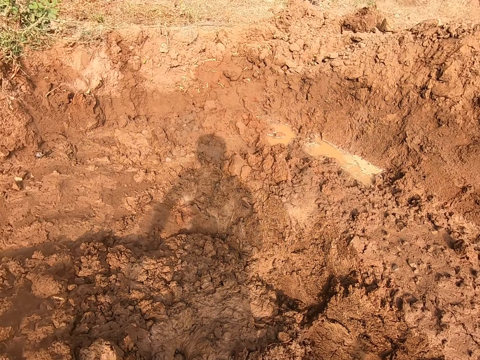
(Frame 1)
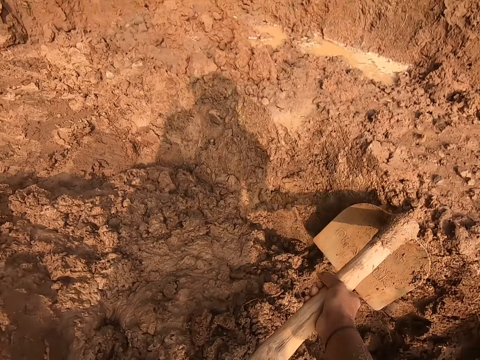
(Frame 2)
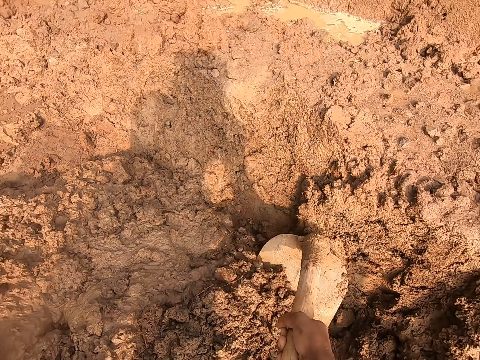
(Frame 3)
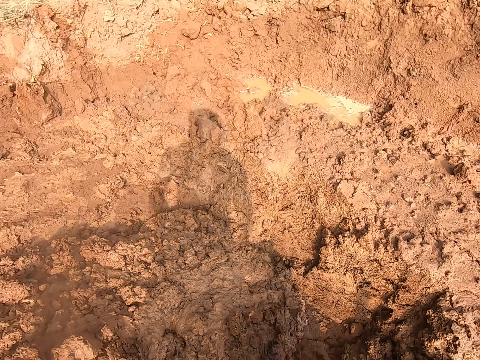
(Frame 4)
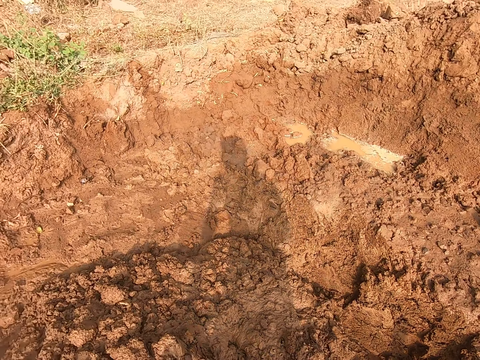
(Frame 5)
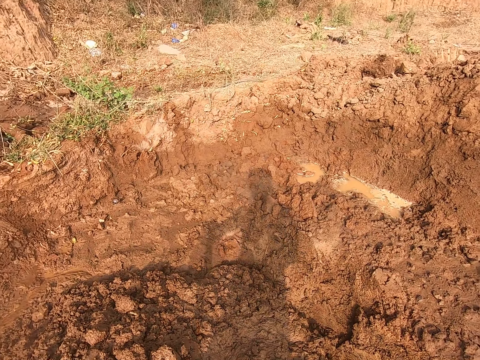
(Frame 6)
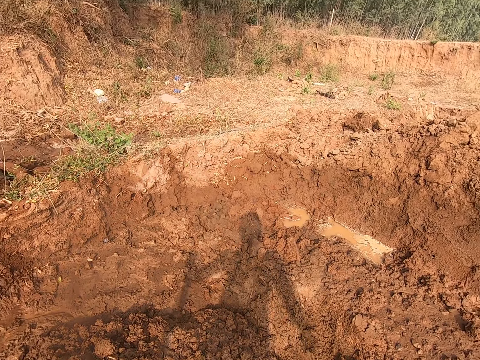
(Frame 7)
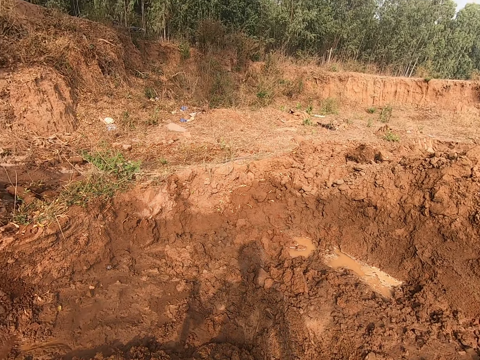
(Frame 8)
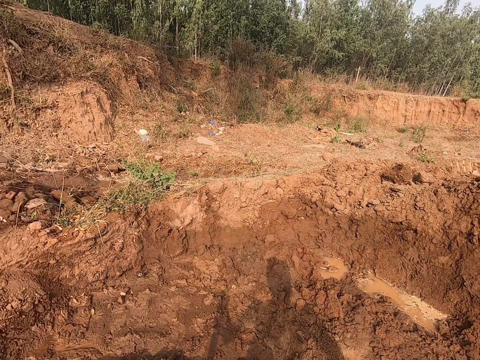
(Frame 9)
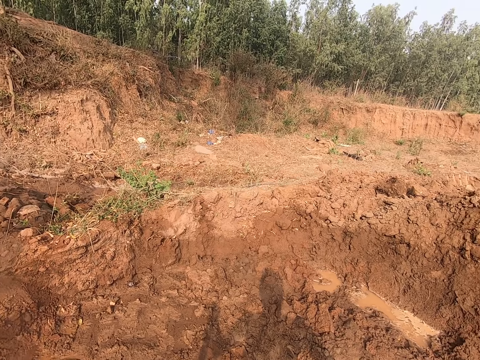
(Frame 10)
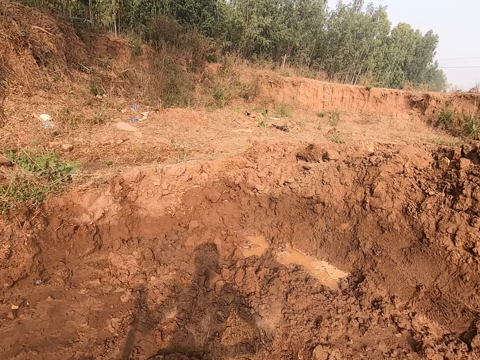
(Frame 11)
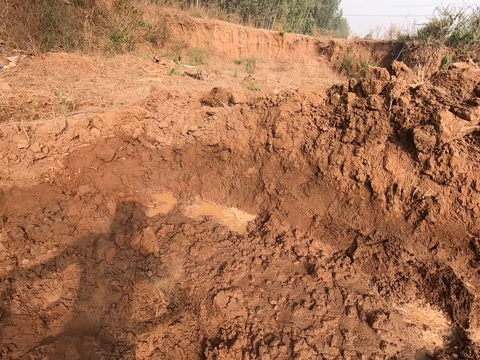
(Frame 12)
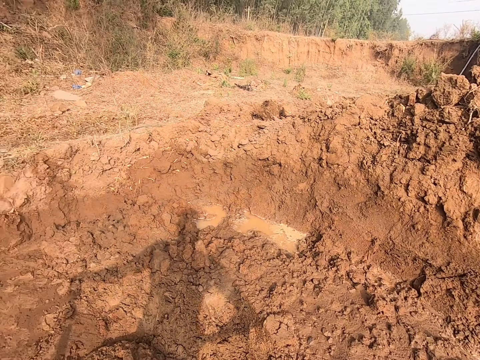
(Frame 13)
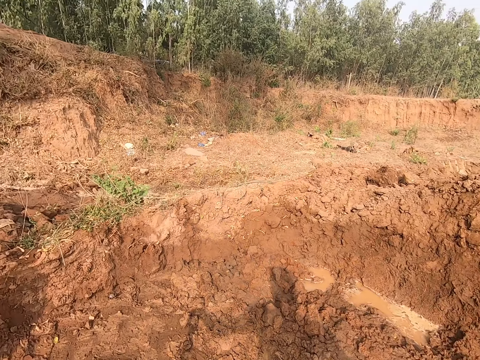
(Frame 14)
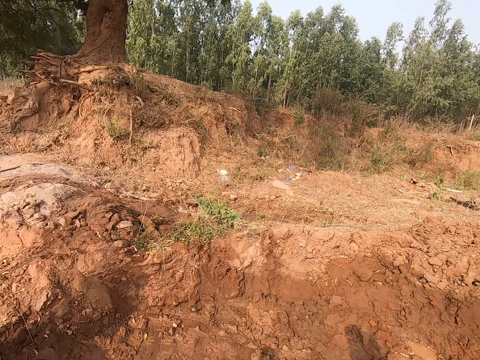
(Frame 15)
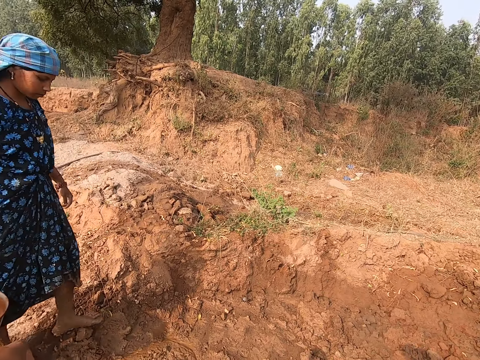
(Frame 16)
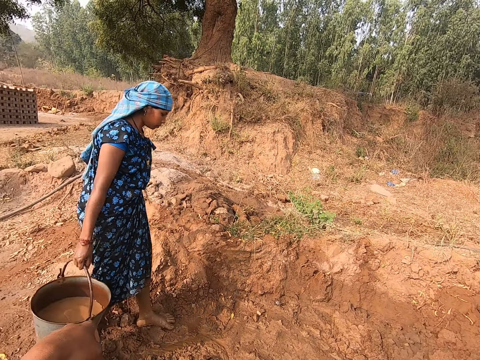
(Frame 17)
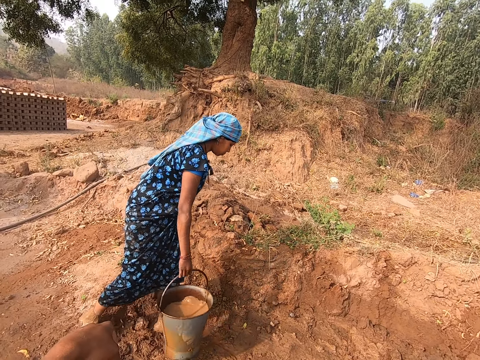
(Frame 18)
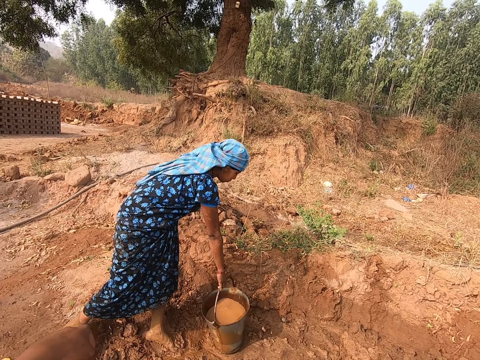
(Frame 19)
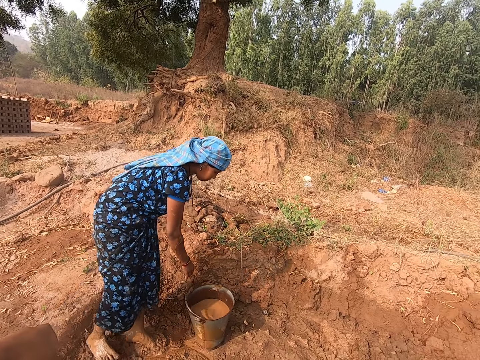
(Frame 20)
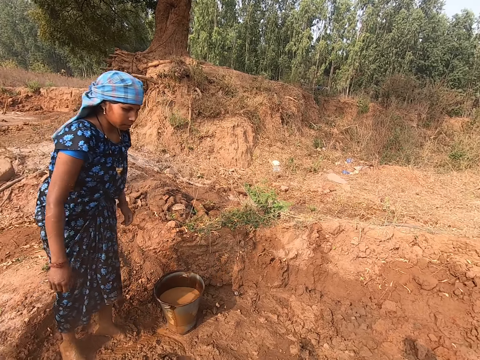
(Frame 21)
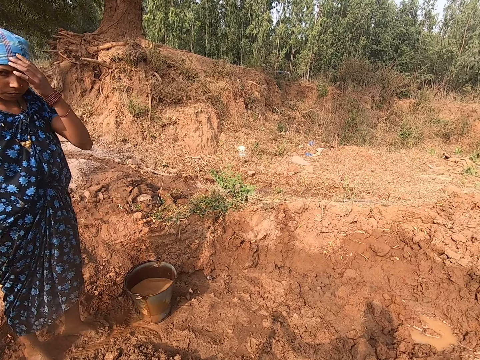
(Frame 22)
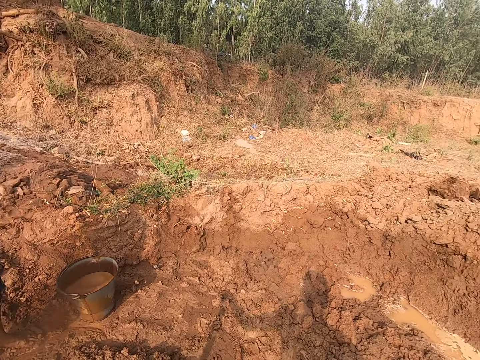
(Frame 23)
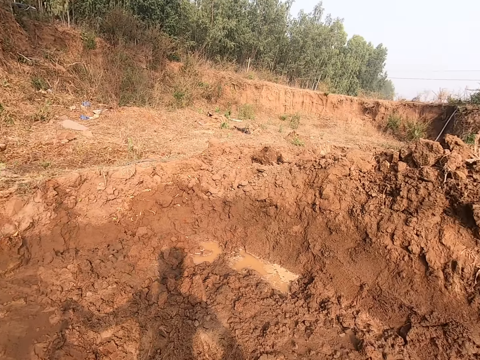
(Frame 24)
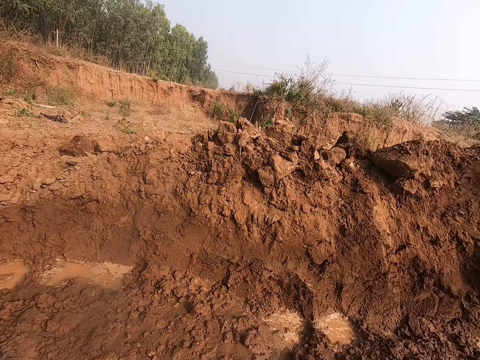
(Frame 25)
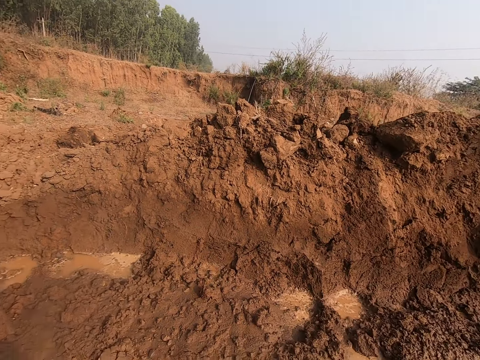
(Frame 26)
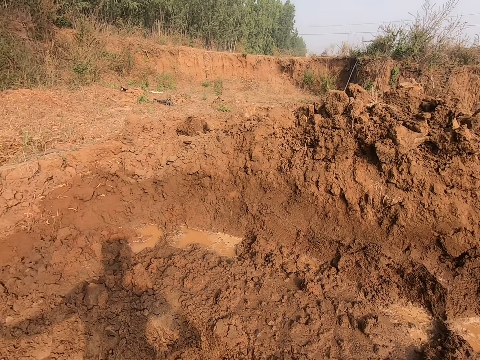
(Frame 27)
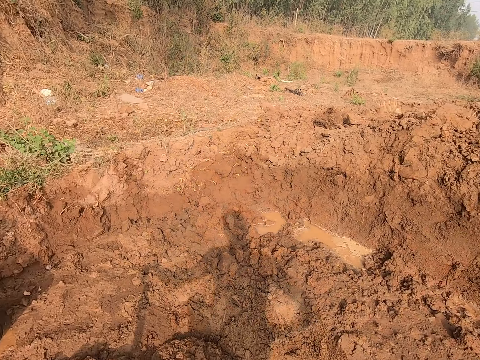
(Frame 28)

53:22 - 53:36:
The camera wearer does something. A woman moves on the mud with a bucket of water. The woman drops the bucket of water on the ground with her right hand. Another woman touches her head with her left hand. The camera wearer looks around.

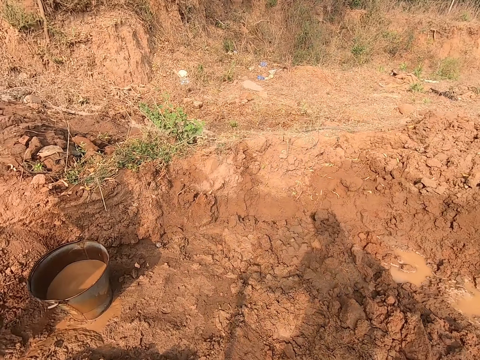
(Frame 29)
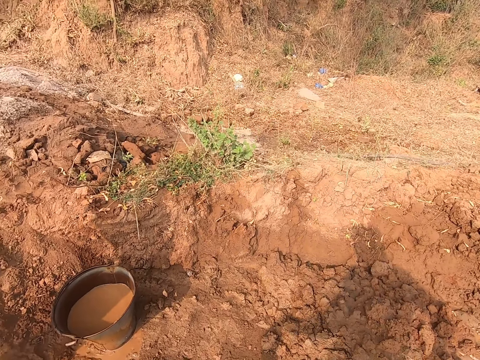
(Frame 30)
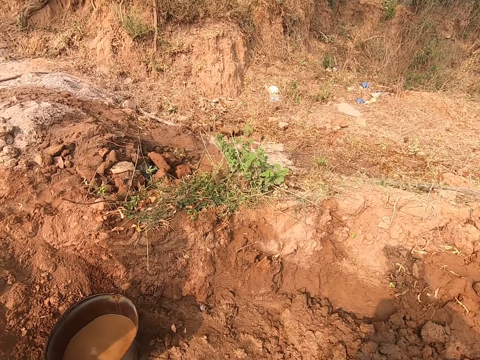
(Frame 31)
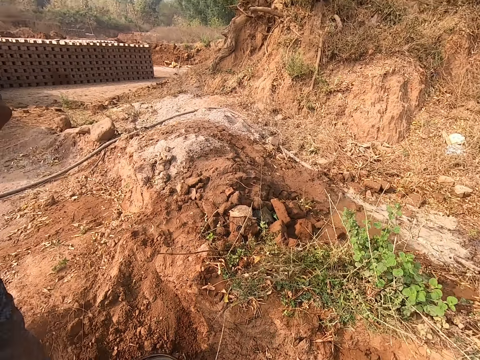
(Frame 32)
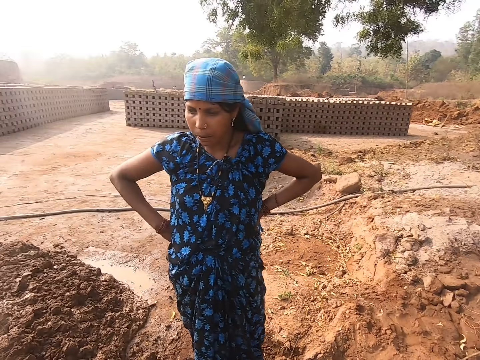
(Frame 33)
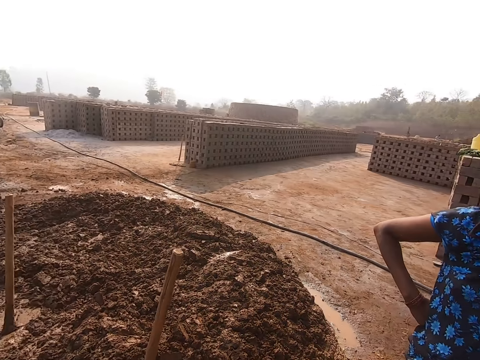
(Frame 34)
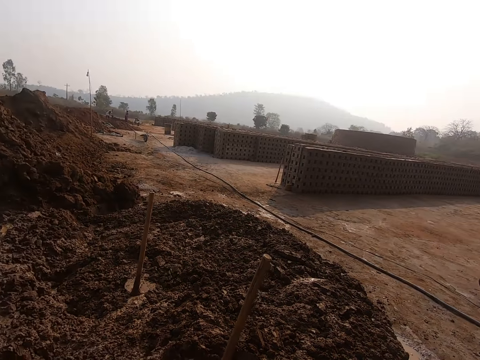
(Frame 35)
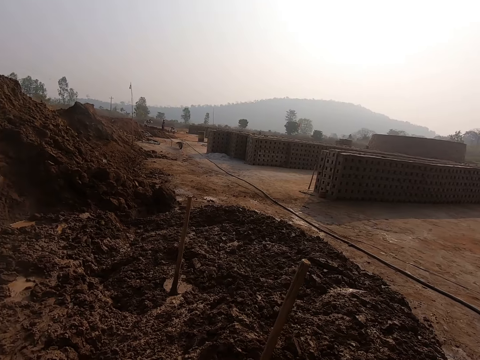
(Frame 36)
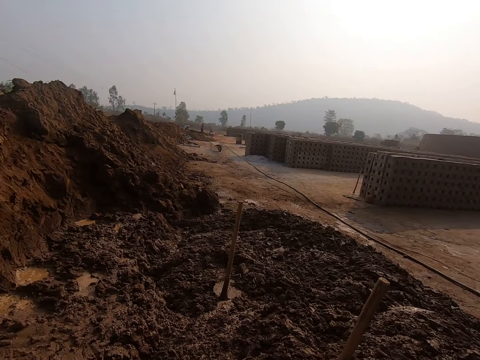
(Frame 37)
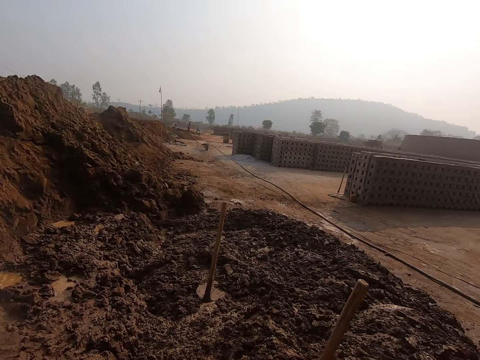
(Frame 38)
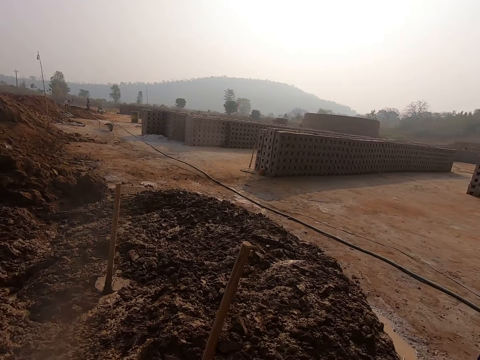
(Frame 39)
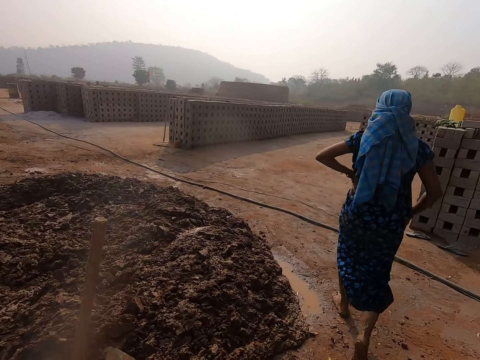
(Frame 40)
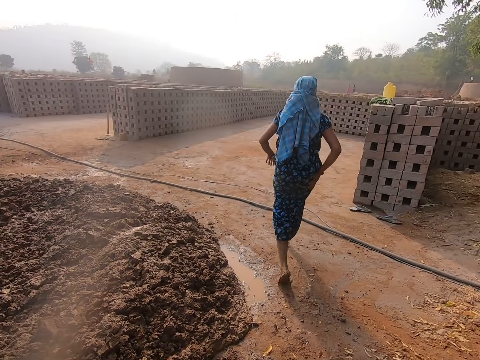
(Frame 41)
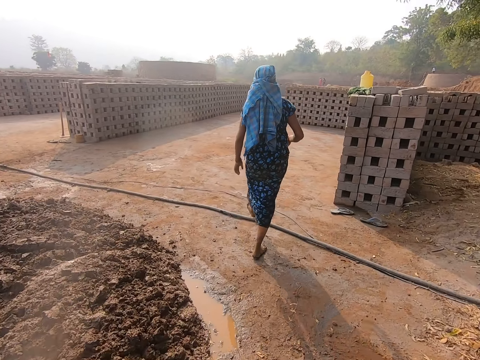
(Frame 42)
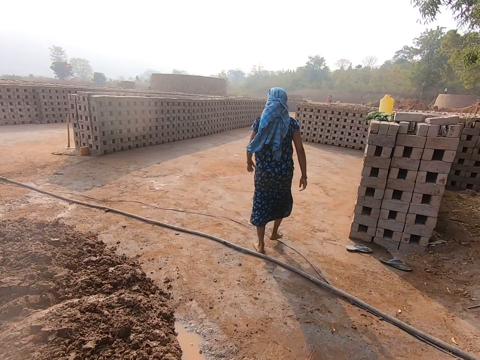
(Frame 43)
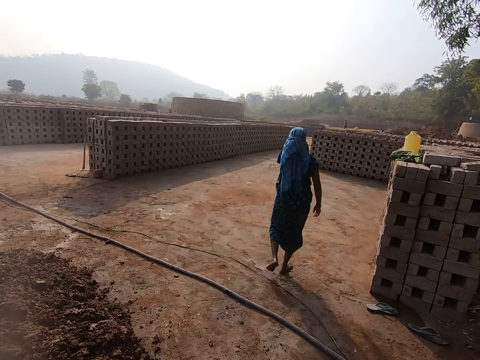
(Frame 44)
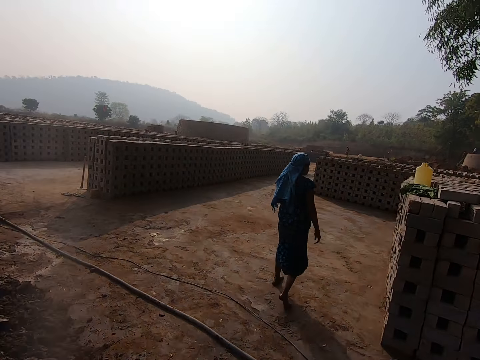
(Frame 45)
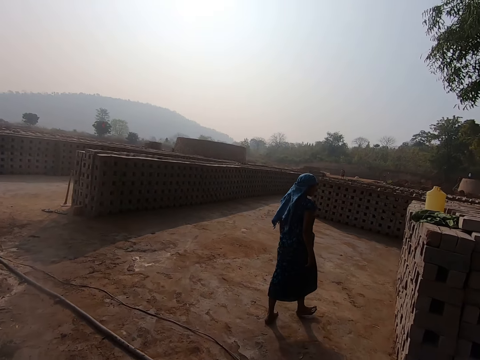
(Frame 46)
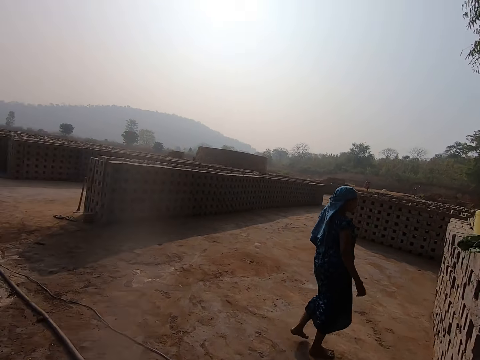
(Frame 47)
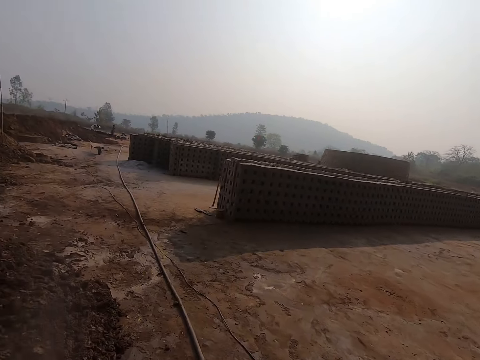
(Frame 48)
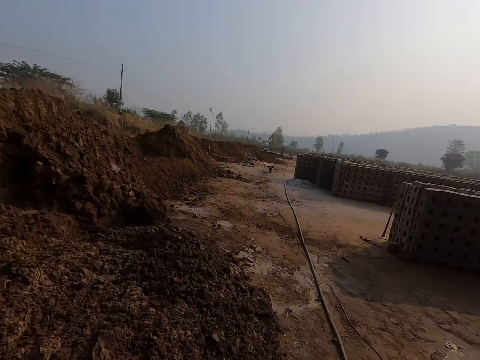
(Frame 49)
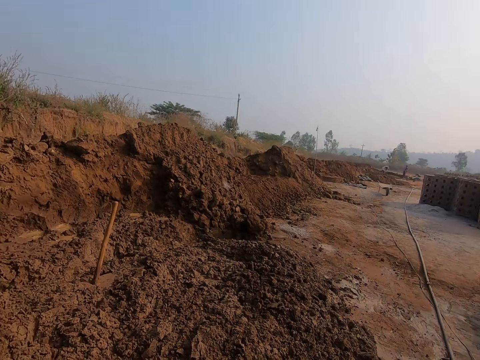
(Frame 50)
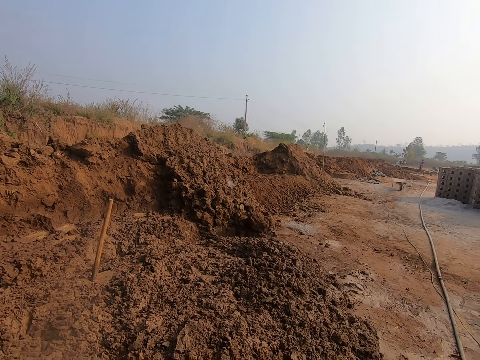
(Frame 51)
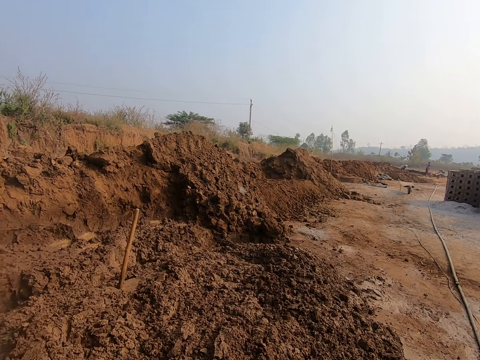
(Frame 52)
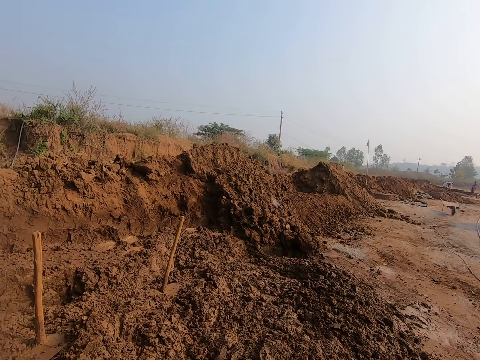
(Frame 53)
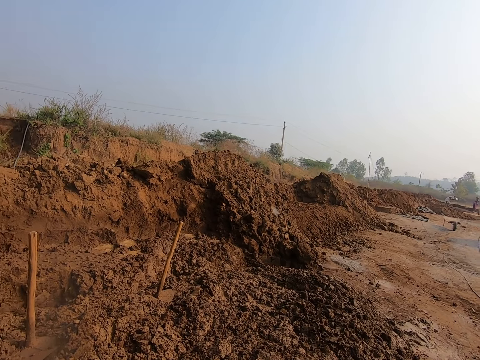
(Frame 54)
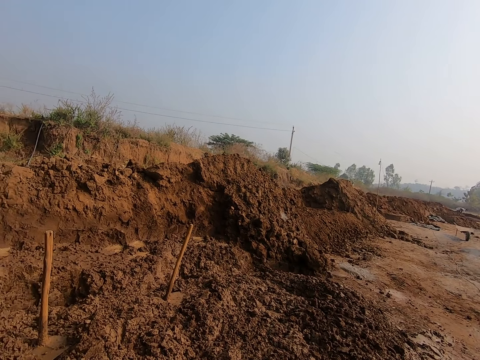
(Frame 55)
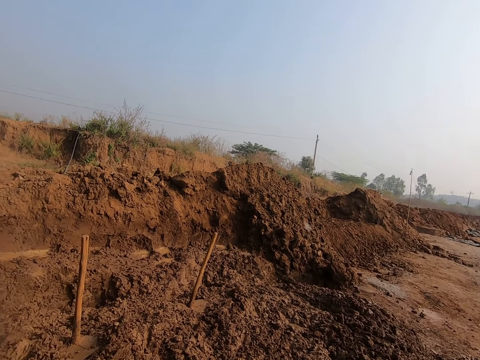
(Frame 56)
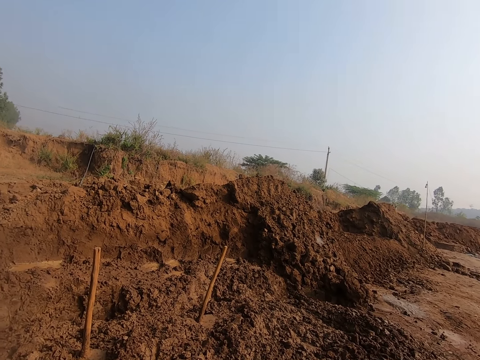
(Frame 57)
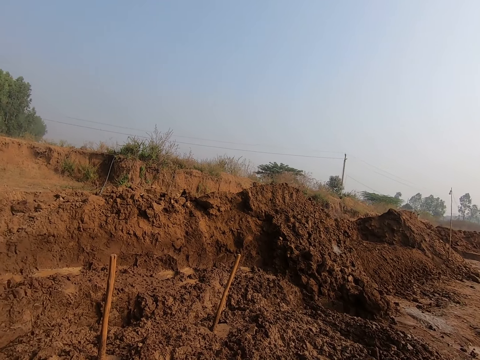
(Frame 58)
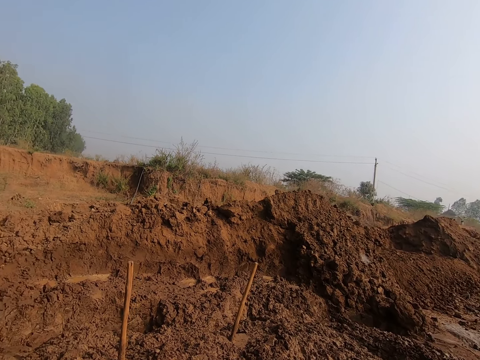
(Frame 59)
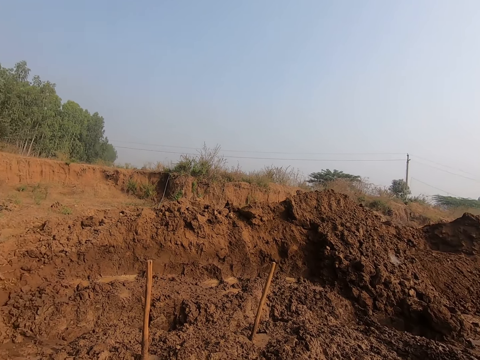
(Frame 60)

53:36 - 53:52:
The camera wearer does something. A woman converses with the camera wearer. The camera wearer looks around. The woman walks away from the camera wearer. The camera wearer does something. Another woman dusts her hands on her cloth. A woman moves around. The first woman swings her left hand in the air. The first woman converses with the camera wearer. The camera wearer looks around. They do something.
